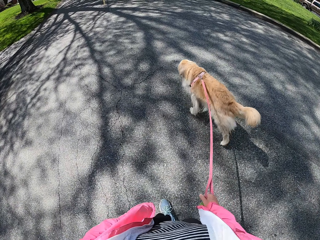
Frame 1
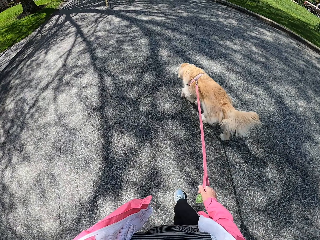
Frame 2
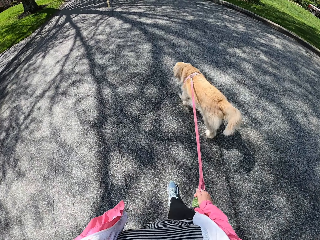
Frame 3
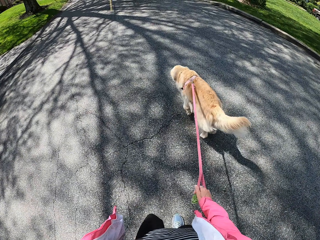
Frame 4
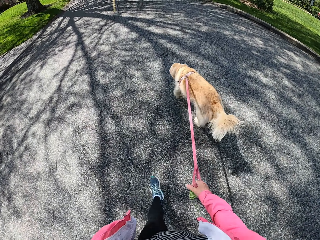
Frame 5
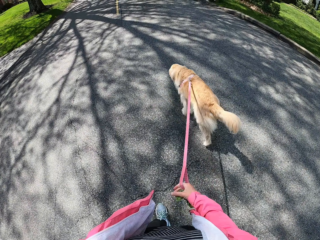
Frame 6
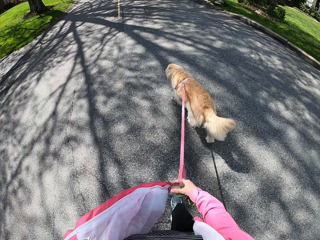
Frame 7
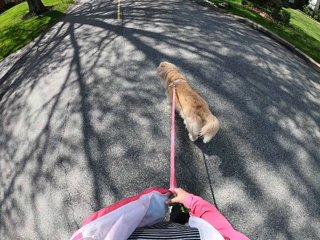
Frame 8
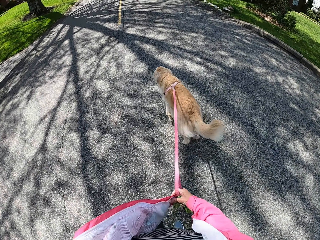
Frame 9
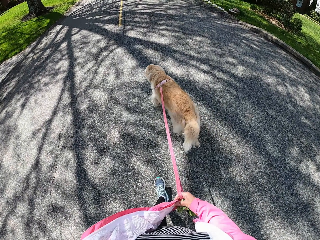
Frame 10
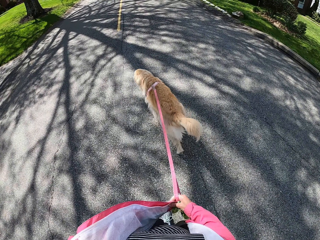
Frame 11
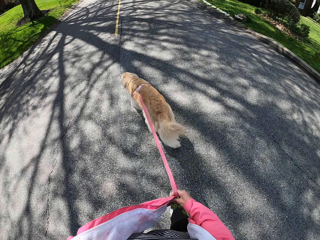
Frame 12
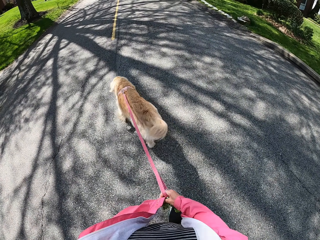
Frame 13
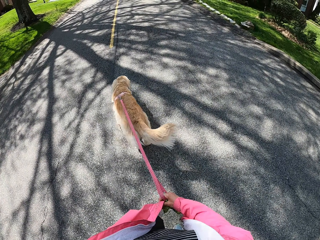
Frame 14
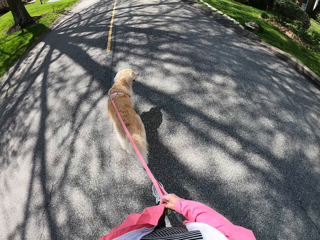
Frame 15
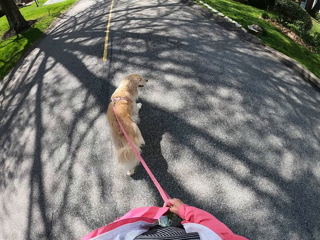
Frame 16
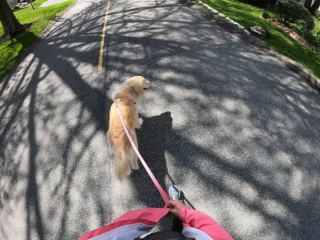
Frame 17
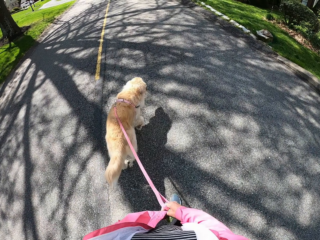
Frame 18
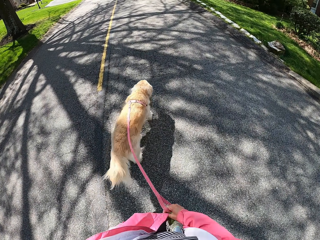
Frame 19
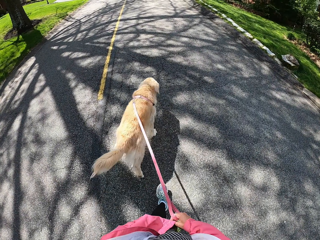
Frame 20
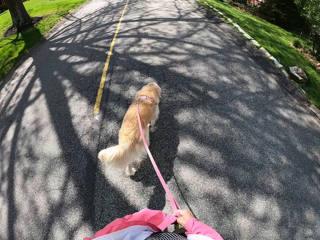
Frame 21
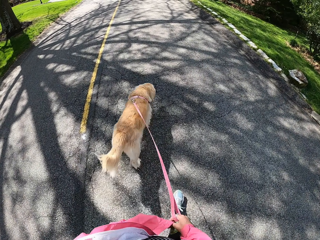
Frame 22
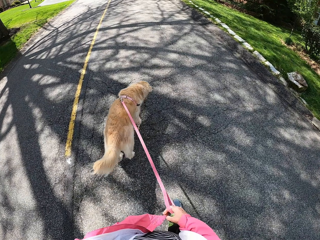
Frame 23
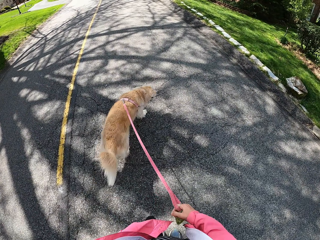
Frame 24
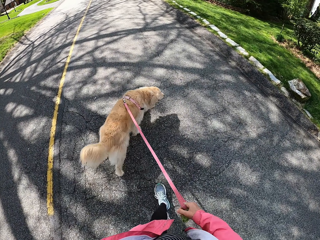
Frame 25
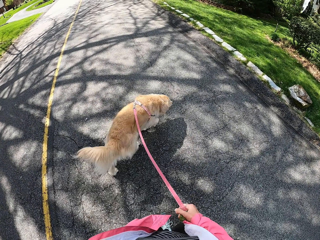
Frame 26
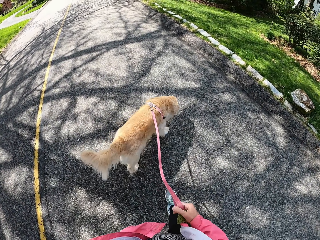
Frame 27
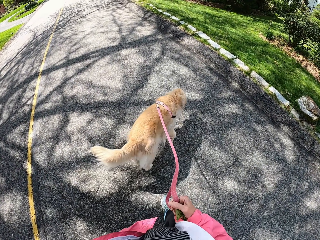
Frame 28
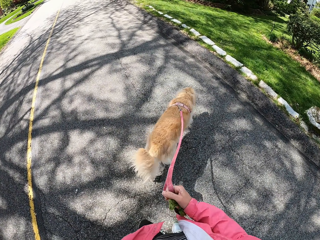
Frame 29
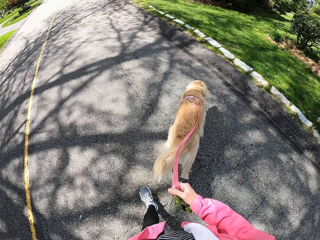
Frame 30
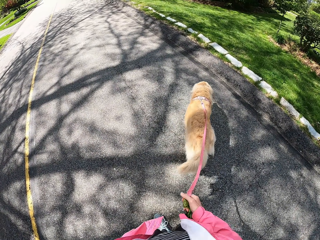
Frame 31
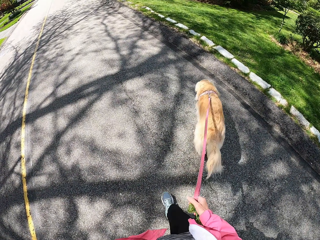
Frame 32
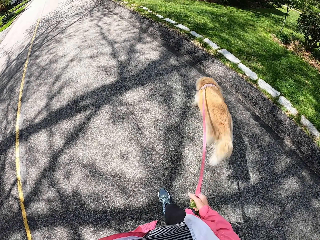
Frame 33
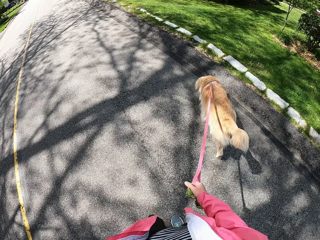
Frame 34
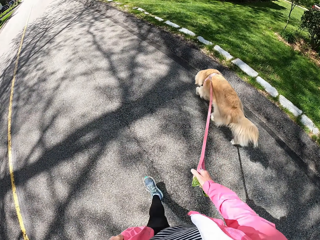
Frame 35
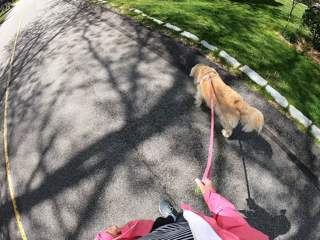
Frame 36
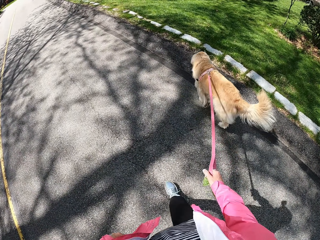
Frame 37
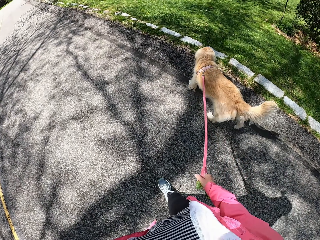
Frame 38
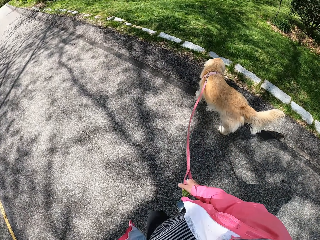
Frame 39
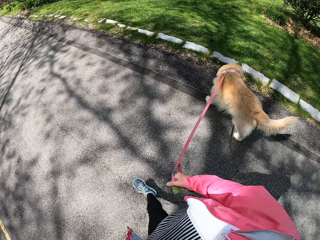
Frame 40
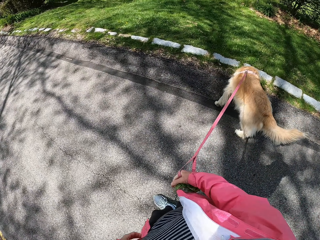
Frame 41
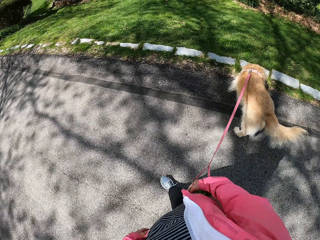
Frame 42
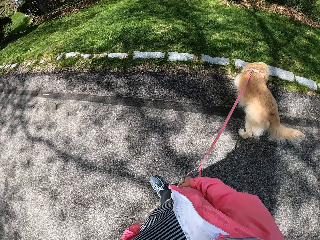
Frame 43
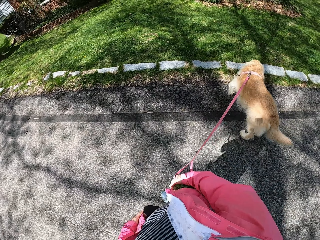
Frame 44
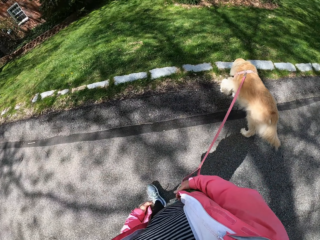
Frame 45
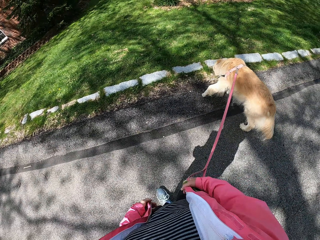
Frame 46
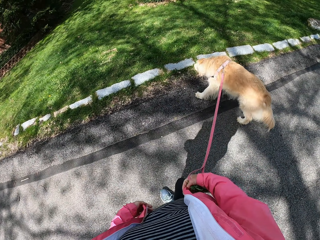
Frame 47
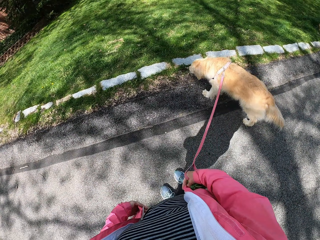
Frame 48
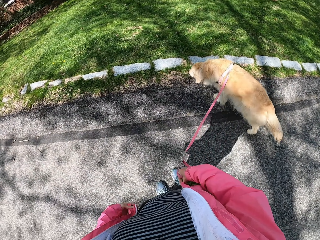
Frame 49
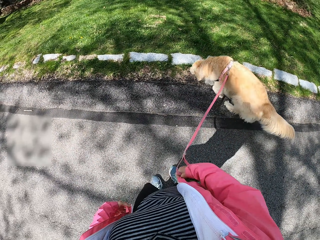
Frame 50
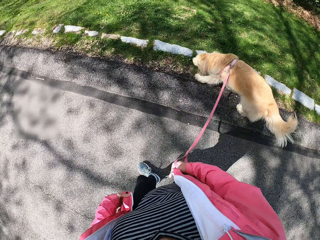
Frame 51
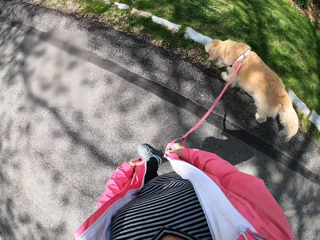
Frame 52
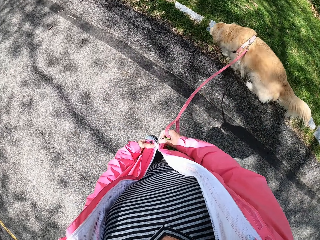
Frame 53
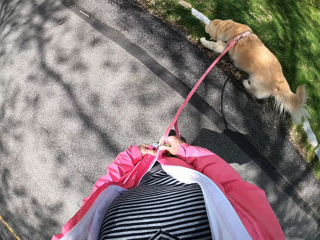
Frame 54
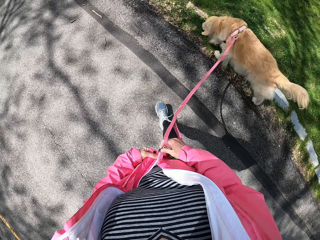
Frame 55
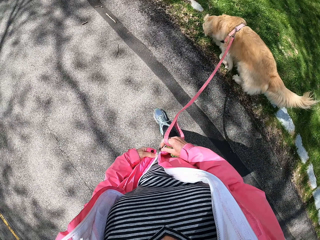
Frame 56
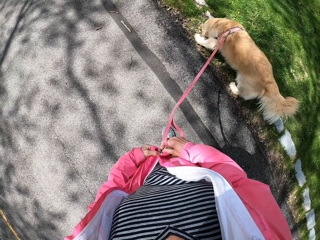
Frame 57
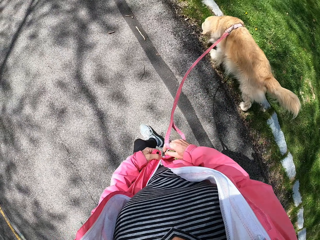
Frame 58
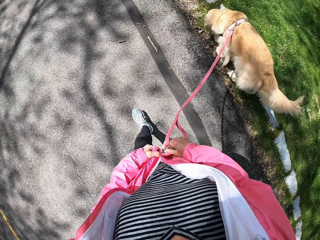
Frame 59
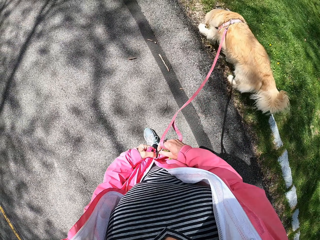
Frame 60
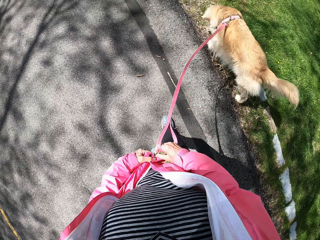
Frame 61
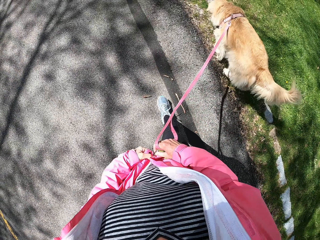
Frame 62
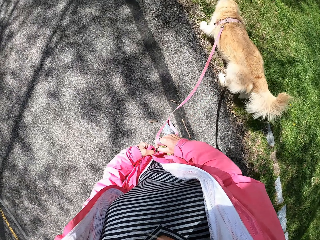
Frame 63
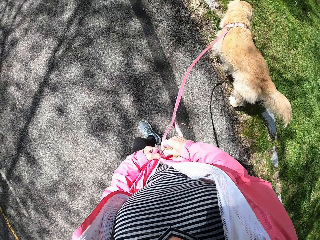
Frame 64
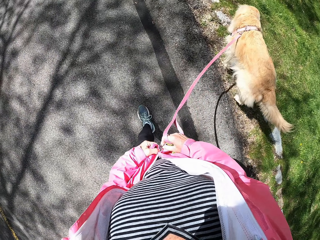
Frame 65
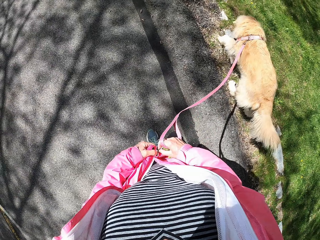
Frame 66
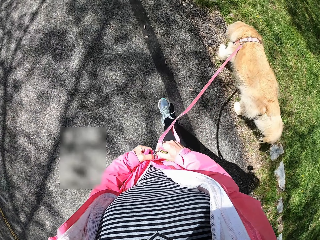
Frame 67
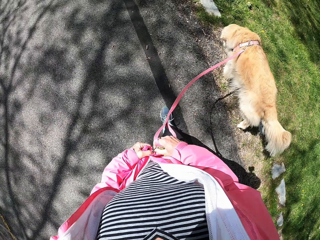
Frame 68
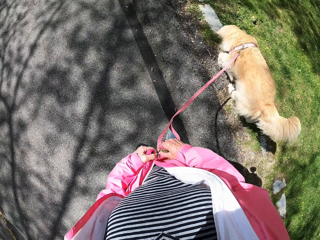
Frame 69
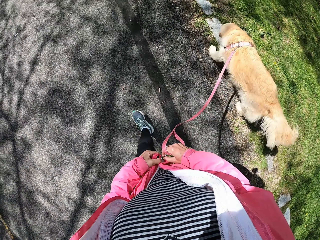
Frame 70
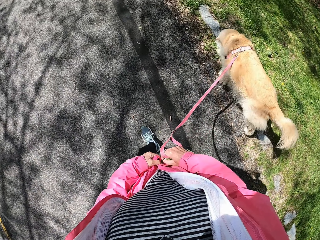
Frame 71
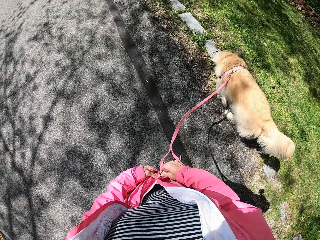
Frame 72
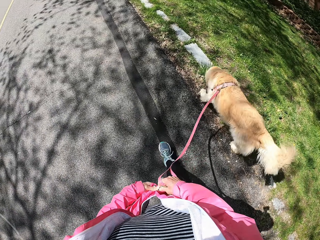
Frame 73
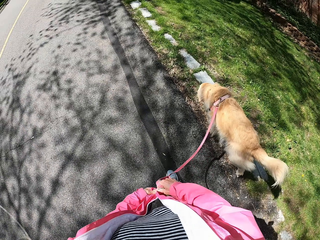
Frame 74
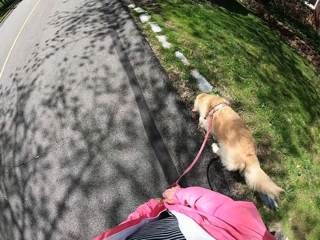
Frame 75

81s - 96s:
The camera wearer removes a hand from the pocket. She stops. She walks on the road and zips her coat on the way.

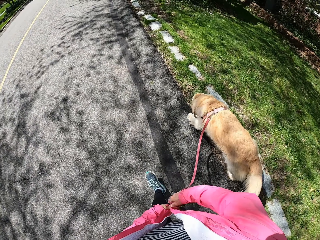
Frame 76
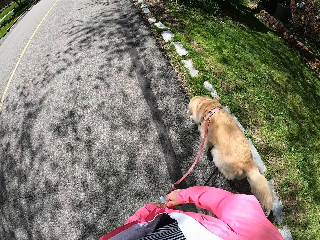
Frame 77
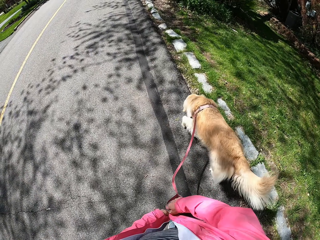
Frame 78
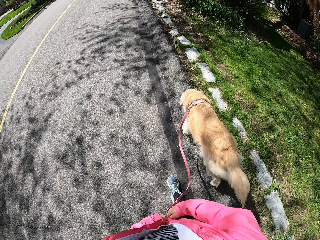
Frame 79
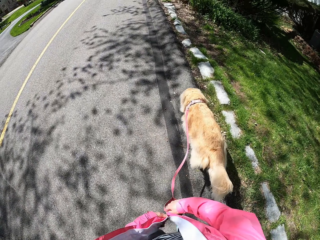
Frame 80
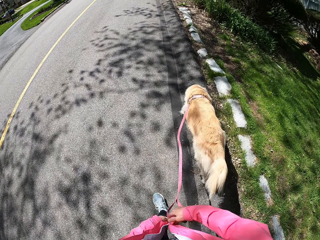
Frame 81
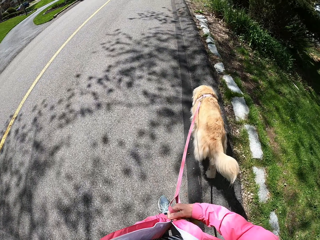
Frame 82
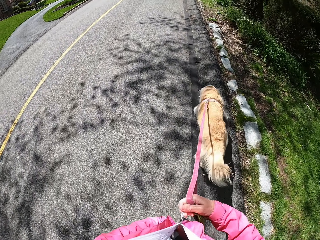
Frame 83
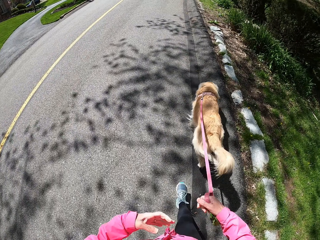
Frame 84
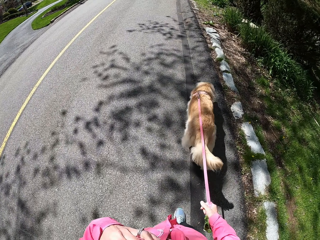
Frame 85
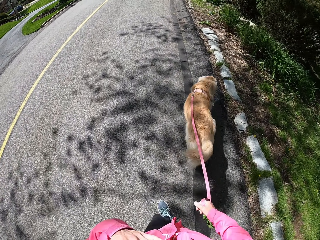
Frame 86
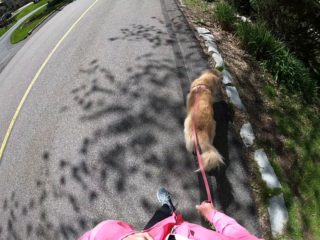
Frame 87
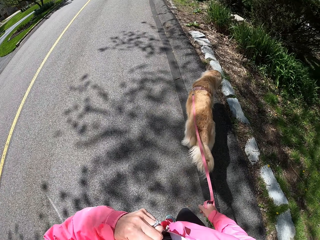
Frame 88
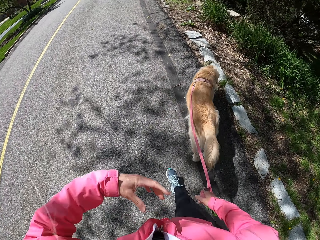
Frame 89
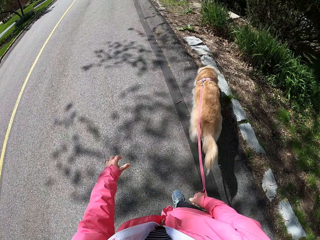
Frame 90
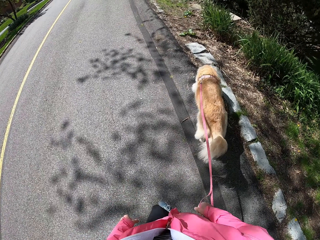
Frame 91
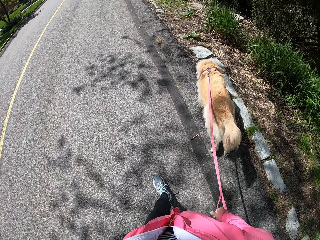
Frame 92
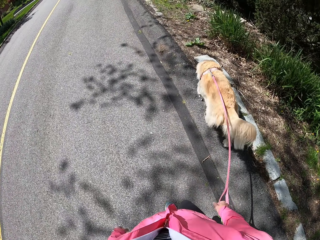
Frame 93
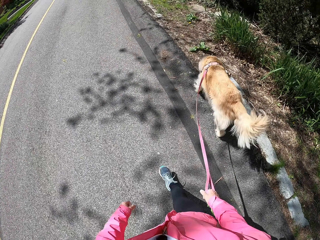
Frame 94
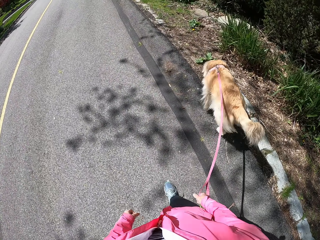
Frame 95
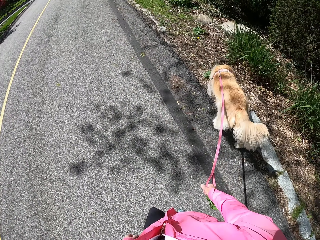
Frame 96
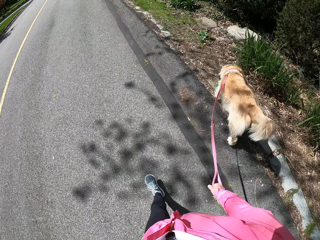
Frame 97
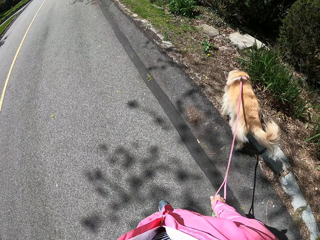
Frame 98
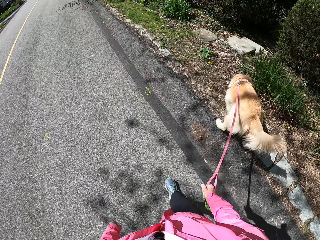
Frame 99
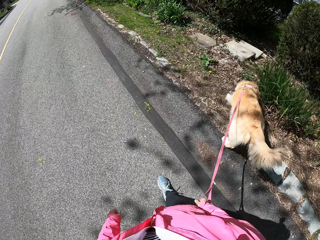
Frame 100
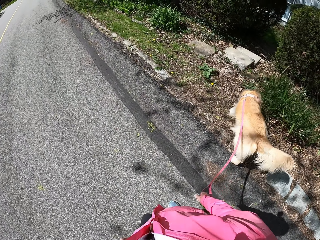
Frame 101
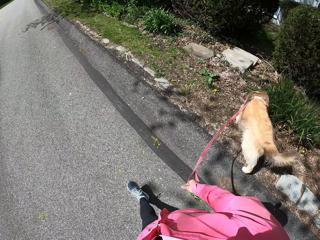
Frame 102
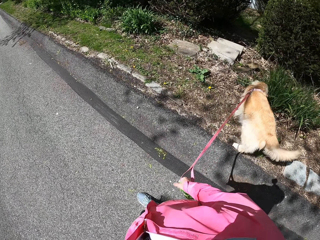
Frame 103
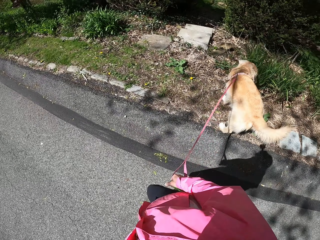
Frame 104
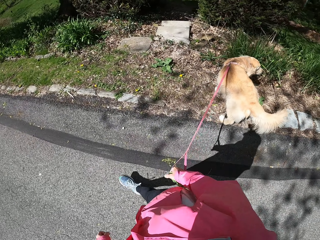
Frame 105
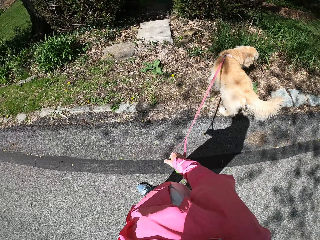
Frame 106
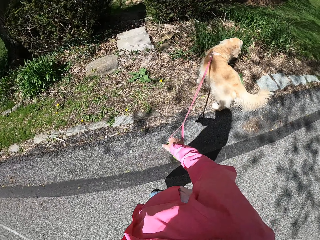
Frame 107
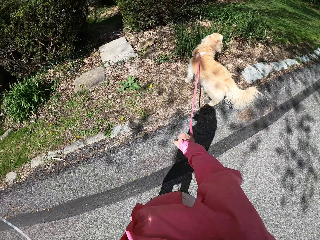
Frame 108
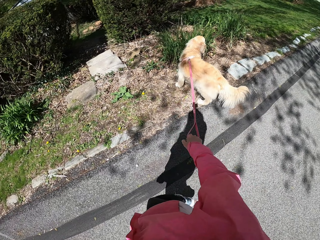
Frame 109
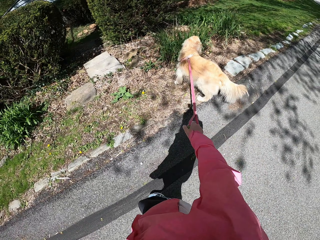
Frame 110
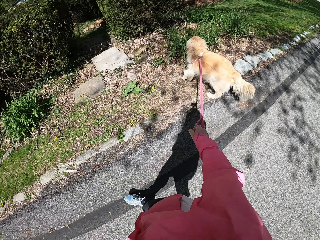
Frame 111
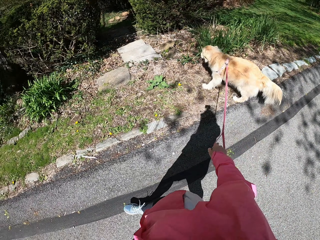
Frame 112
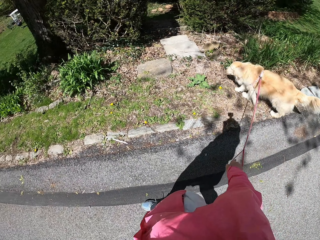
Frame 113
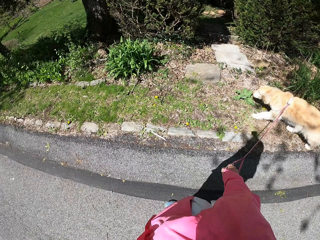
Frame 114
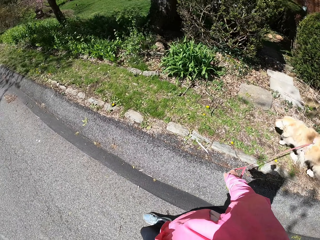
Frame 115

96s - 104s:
The camera wearer pulls the dog along the road. They stop.
